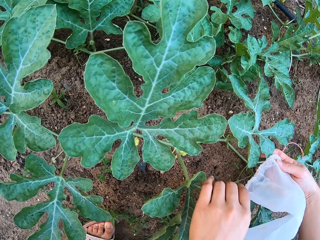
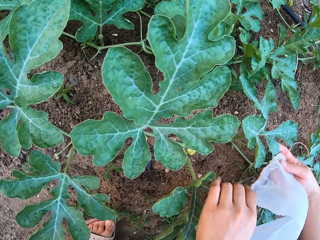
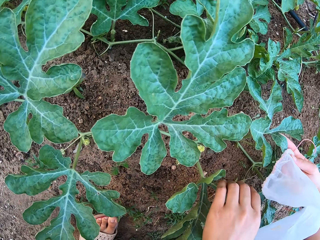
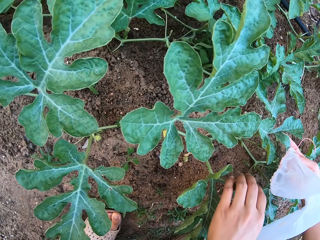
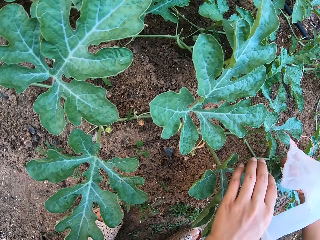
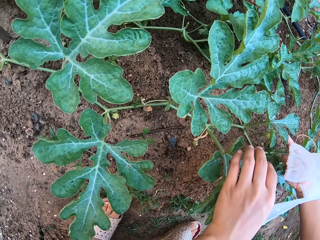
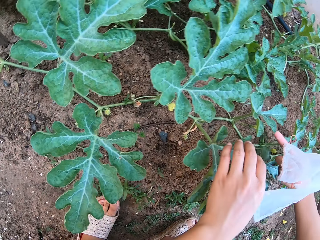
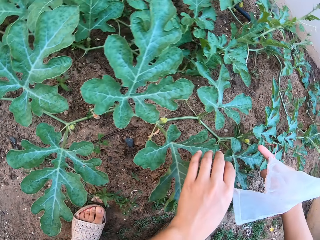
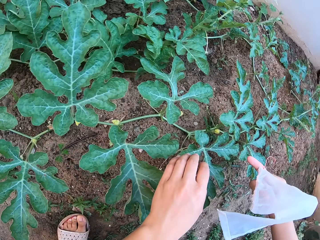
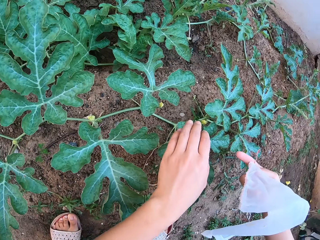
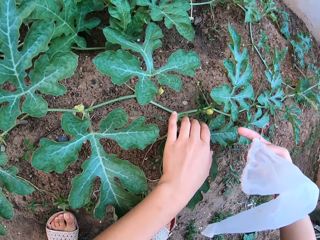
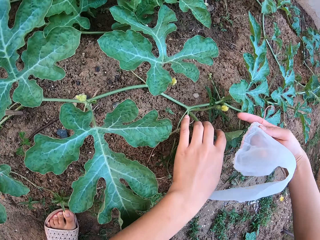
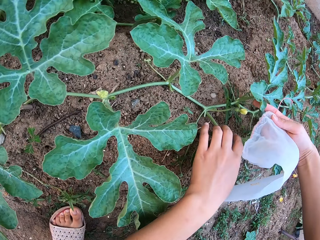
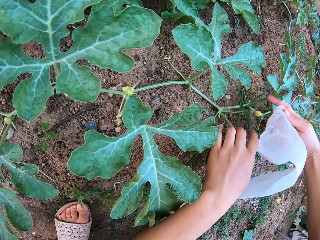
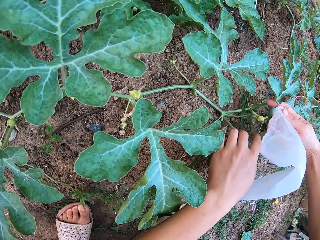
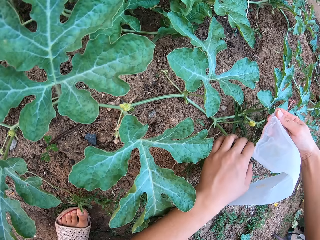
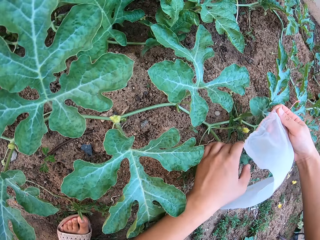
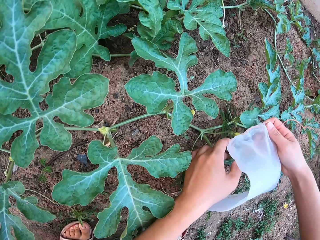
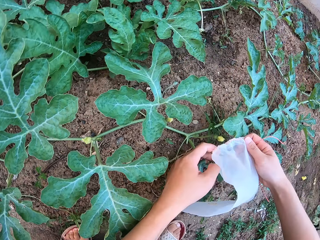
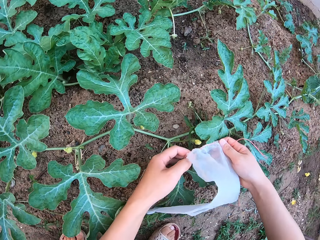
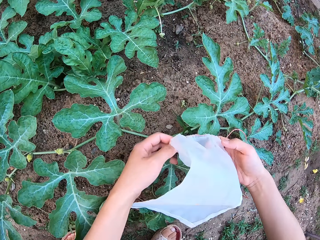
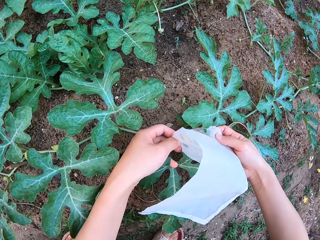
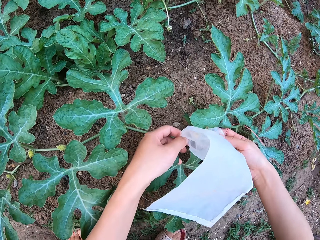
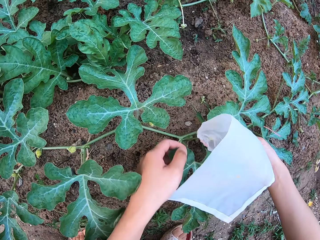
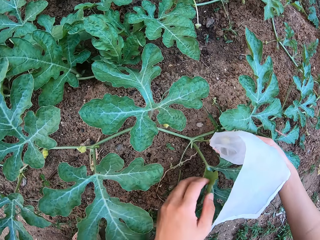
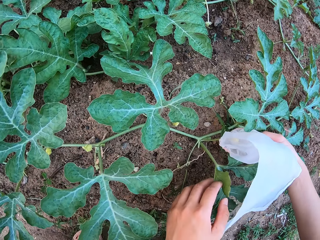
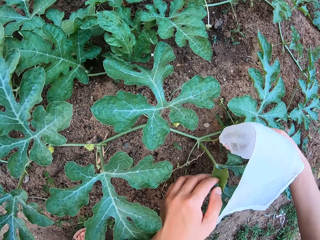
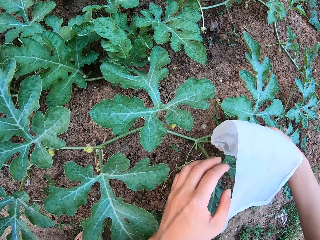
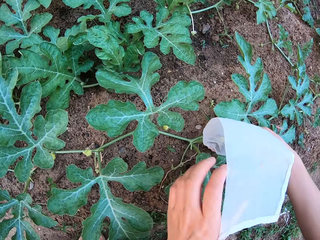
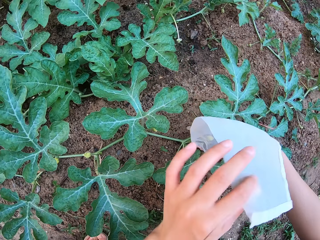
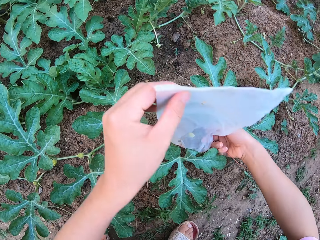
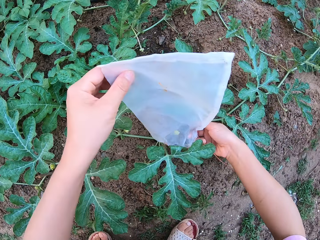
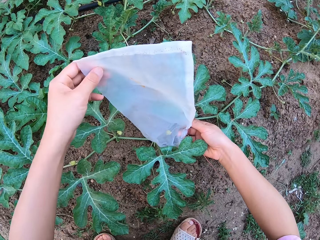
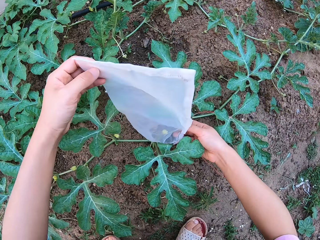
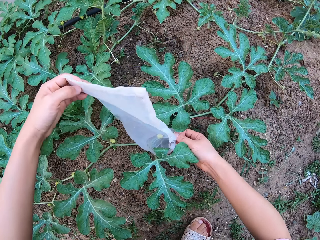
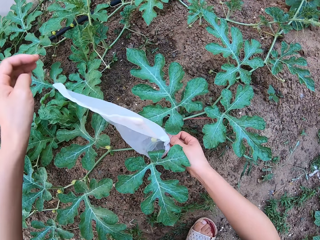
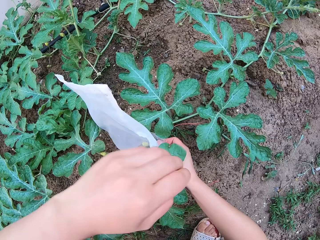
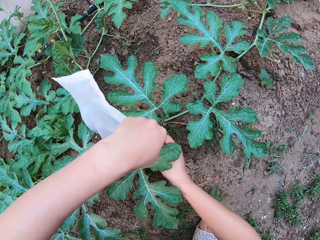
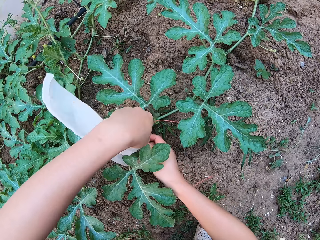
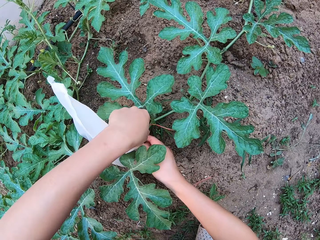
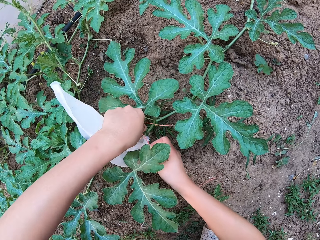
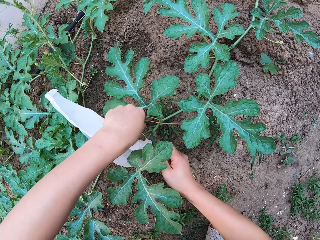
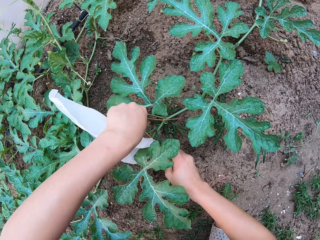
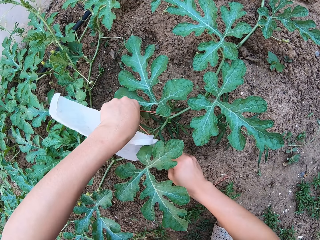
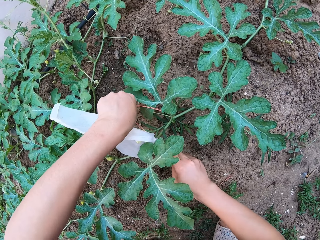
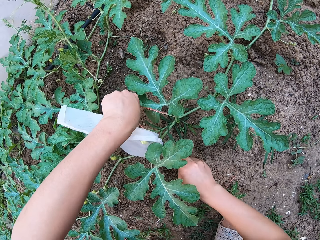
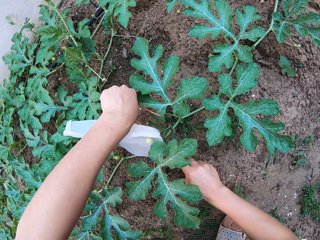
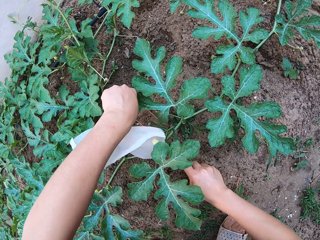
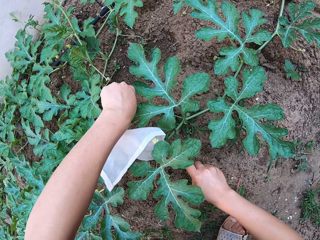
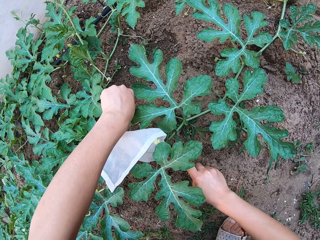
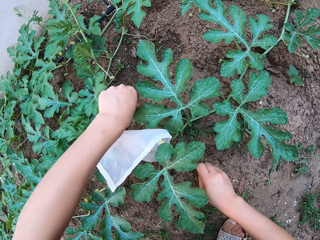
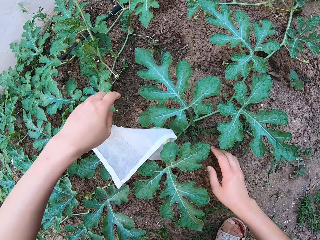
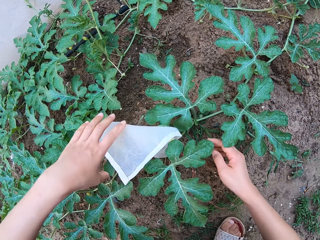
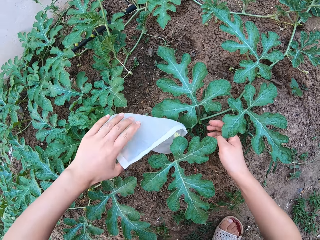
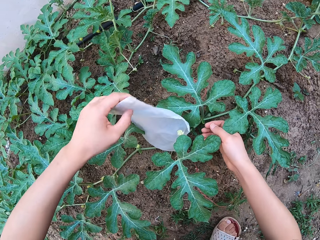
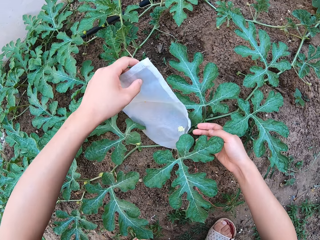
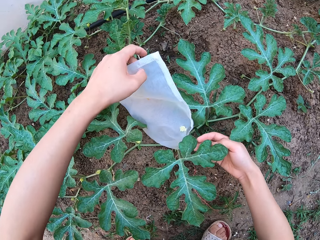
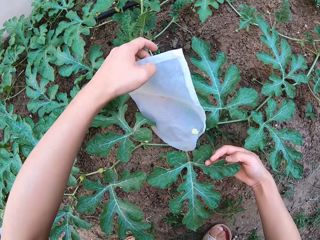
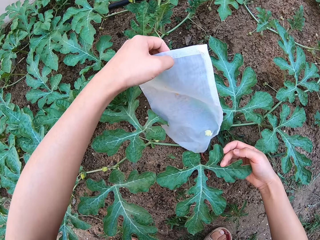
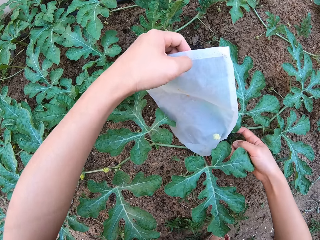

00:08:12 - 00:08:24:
The camera wearer packs a melon plant flower in a transparent polythene bag.

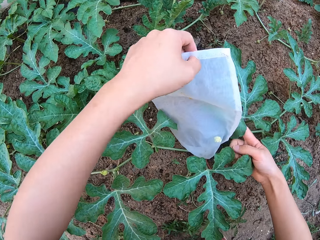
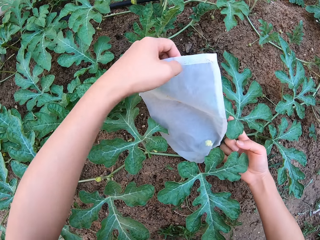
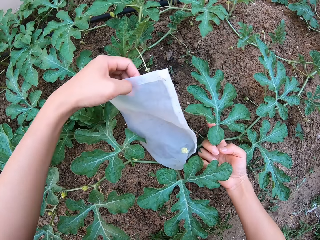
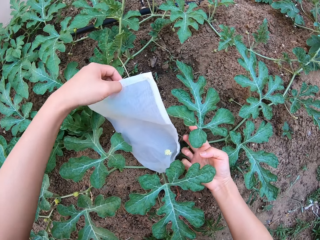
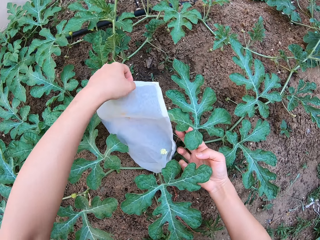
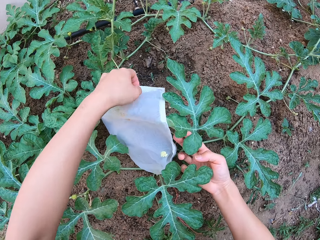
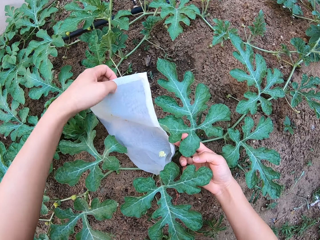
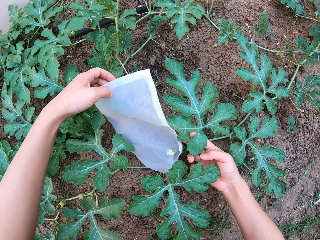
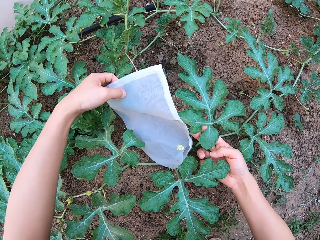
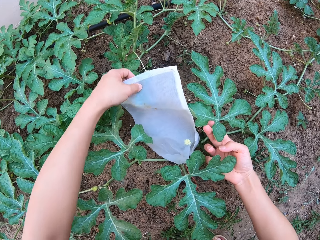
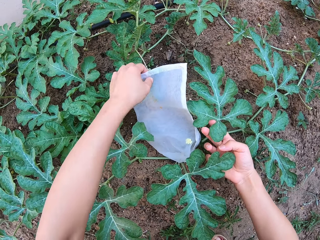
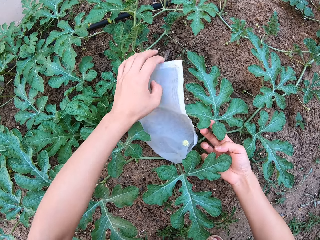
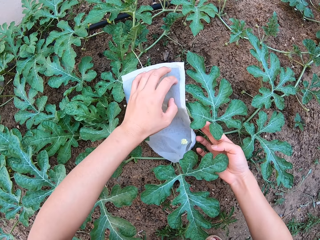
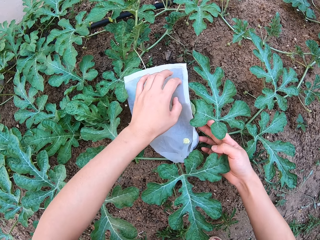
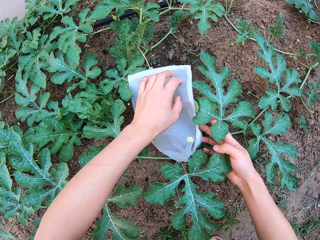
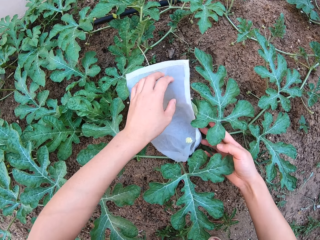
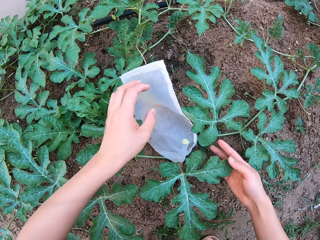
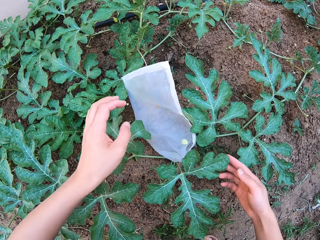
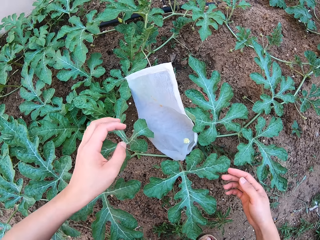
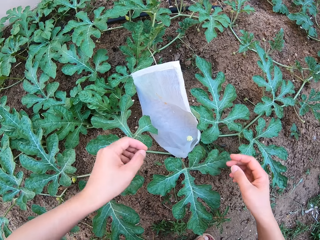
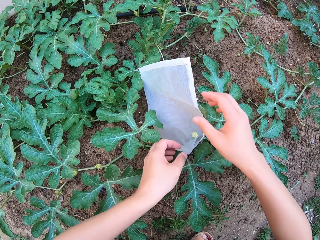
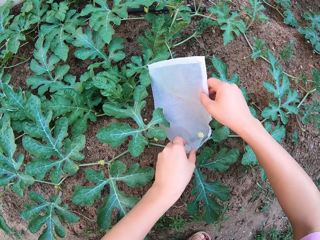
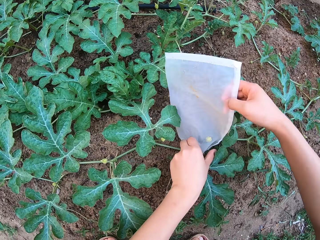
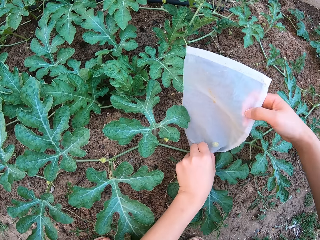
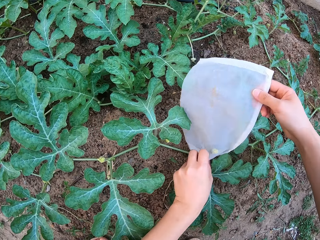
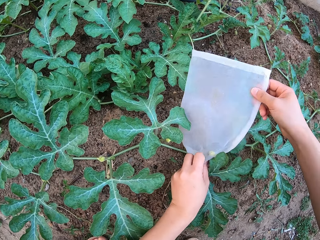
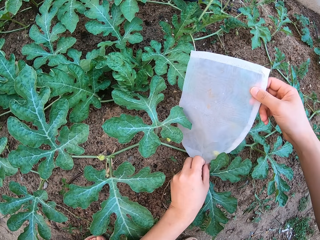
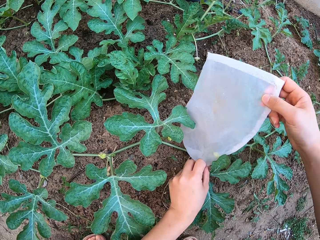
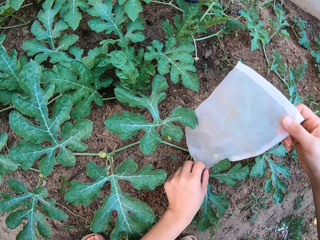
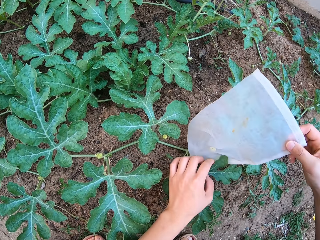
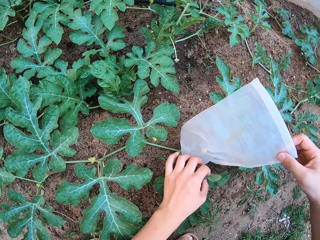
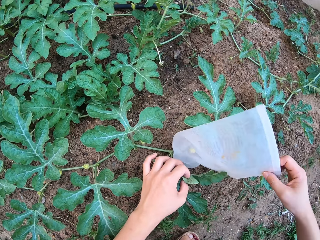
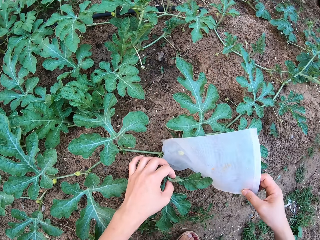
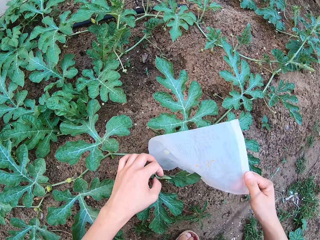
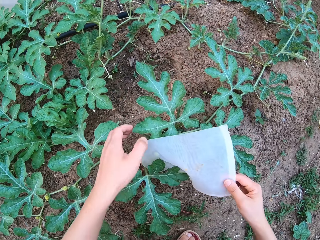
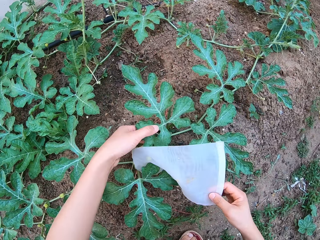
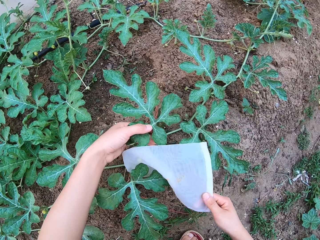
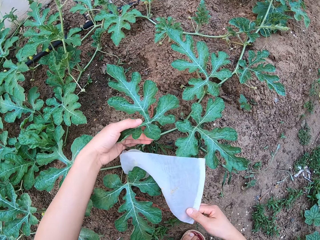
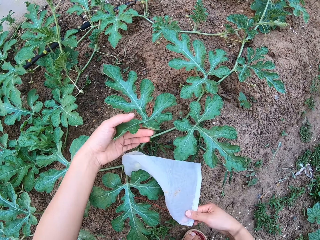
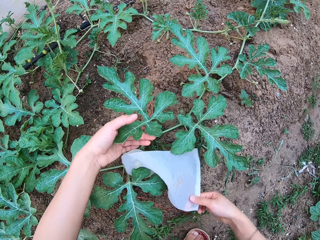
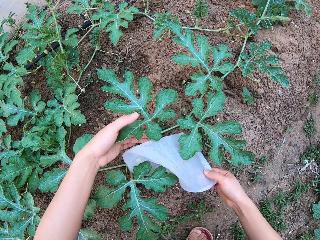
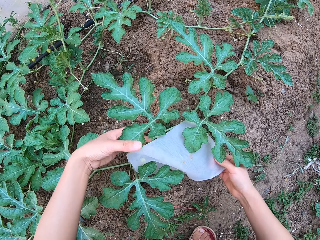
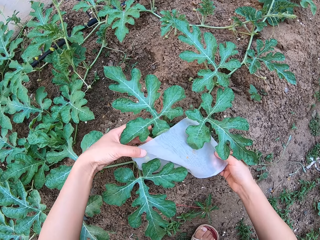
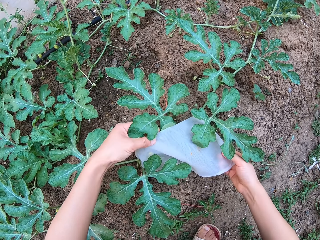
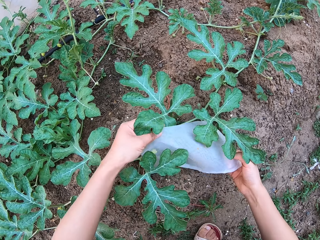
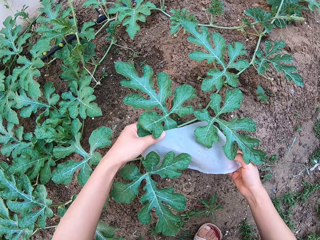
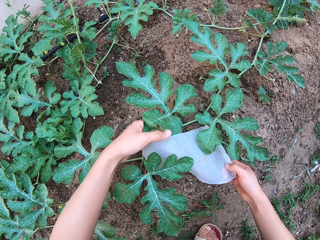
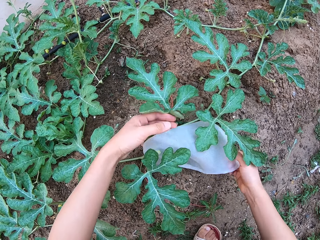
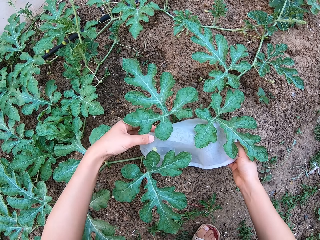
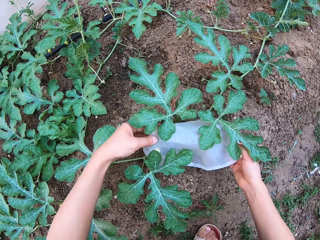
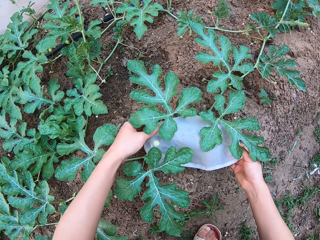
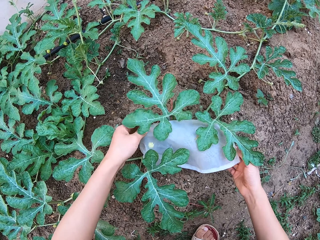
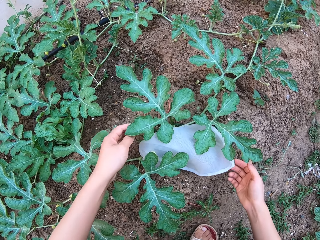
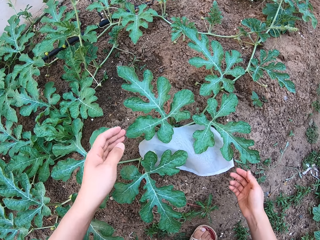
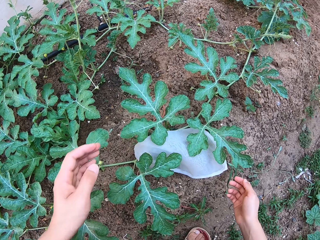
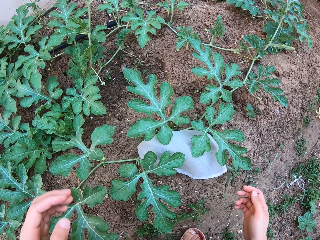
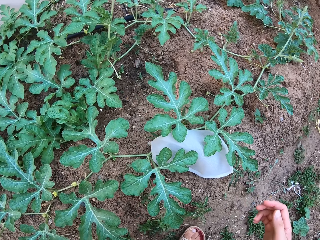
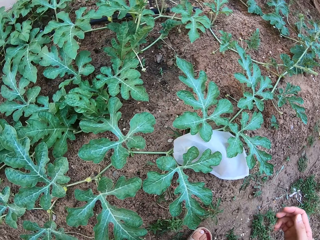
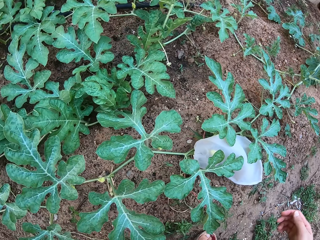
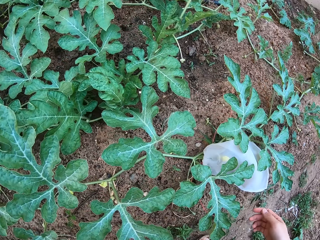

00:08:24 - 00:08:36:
The camera wearer dresses the plant with a plastic bag.
